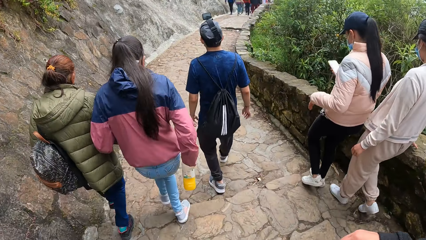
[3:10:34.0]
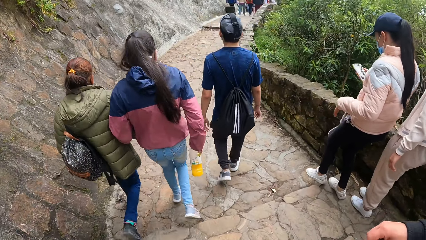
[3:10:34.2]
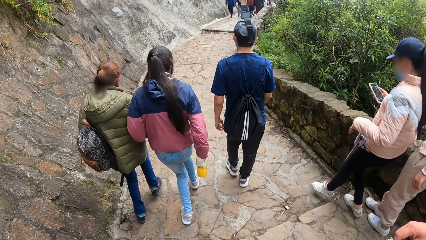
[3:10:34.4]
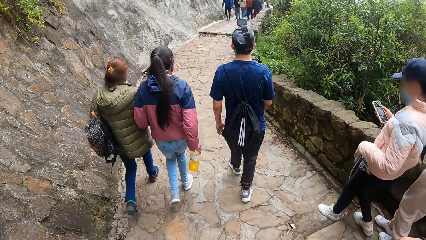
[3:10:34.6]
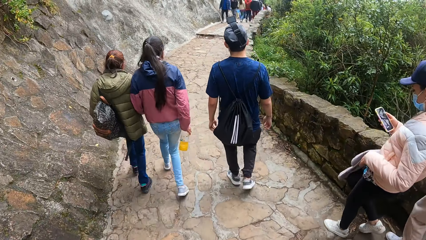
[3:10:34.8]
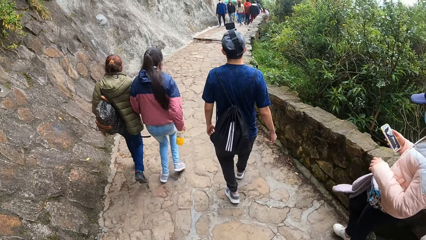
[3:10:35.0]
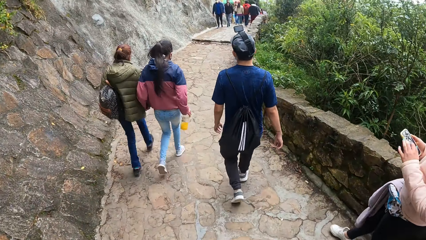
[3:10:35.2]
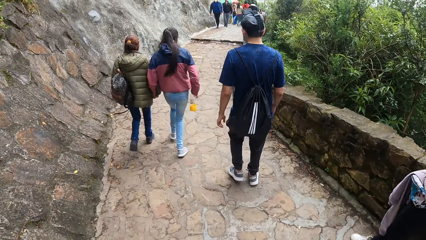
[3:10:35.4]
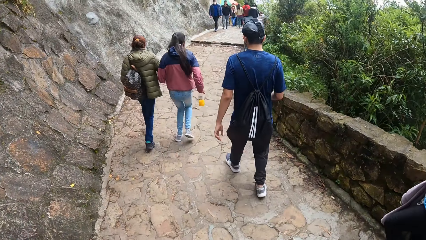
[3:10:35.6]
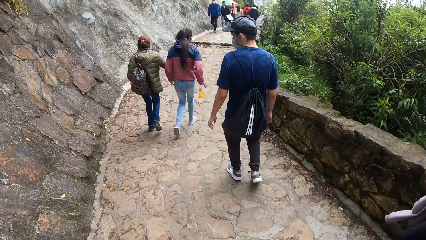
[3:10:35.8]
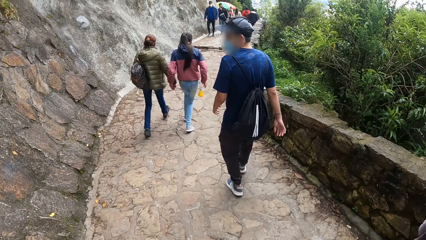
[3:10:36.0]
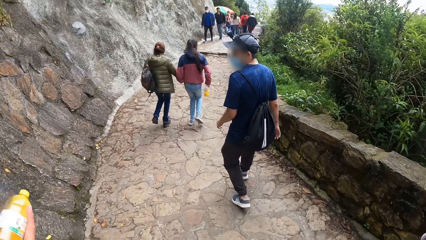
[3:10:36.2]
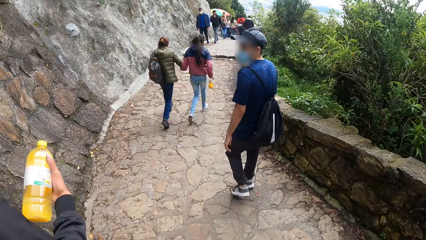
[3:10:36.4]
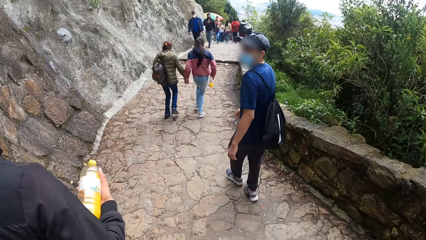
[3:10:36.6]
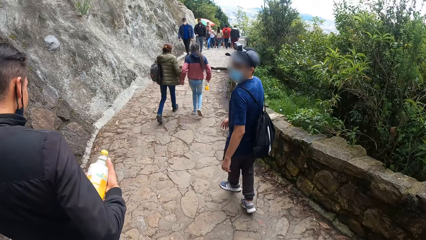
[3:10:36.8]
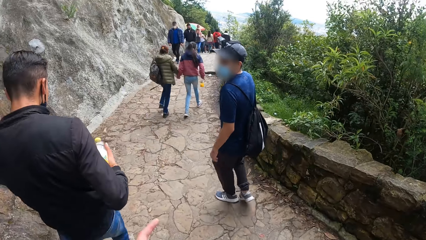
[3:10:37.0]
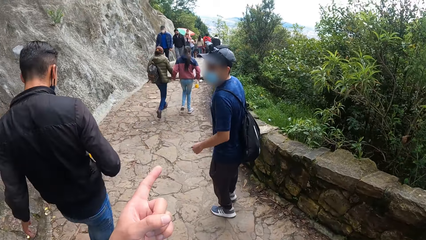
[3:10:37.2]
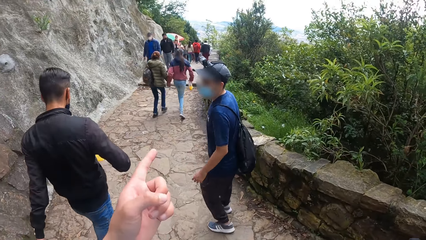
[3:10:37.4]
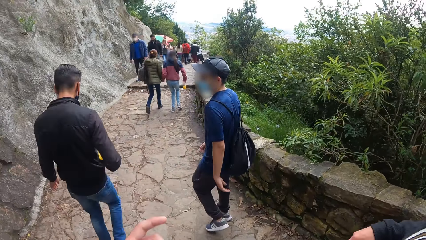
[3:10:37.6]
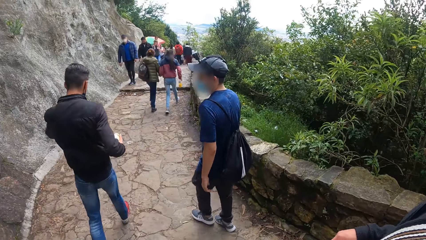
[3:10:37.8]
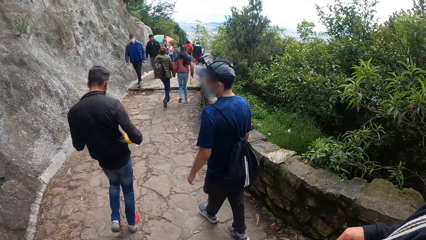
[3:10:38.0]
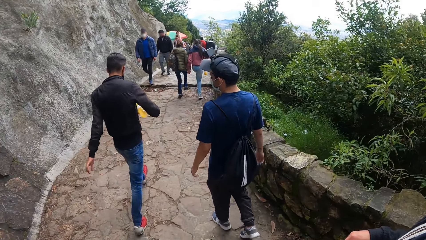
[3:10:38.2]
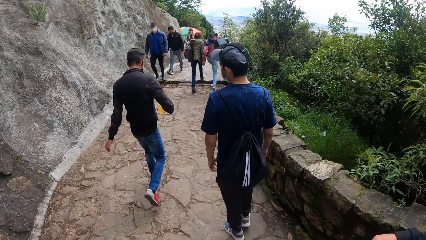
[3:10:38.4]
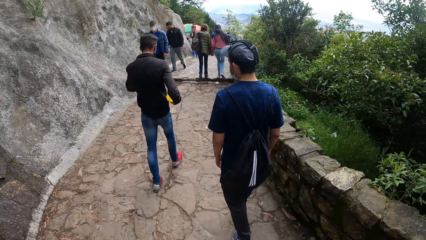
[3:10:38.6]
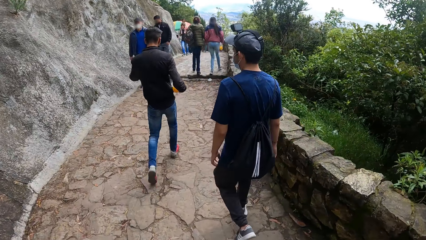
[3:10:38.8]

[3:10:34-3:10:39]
A man turns around. The camera wearer points the other direction.

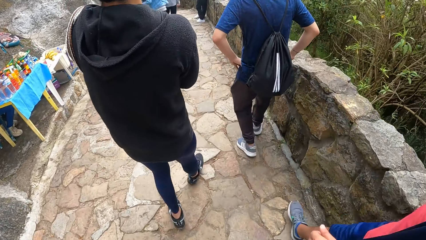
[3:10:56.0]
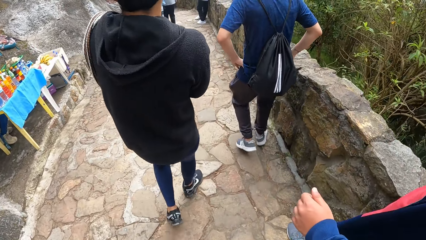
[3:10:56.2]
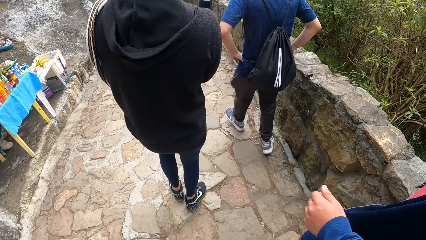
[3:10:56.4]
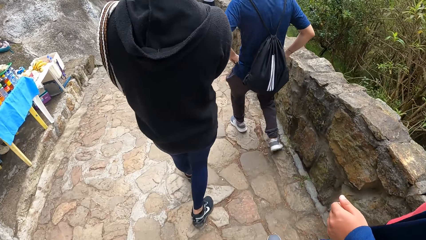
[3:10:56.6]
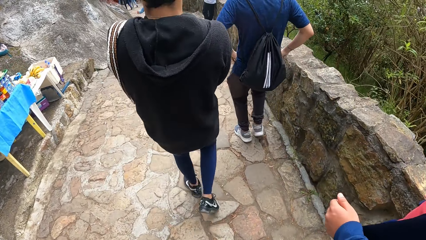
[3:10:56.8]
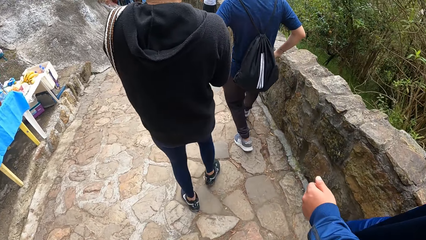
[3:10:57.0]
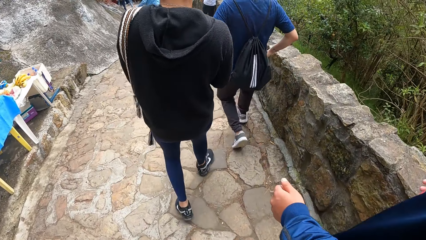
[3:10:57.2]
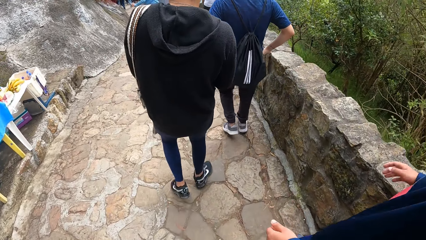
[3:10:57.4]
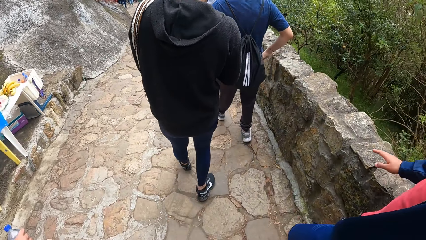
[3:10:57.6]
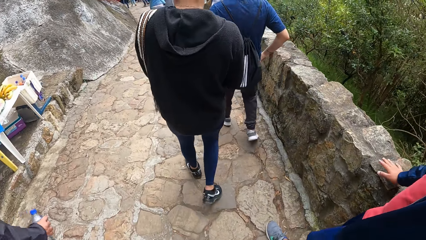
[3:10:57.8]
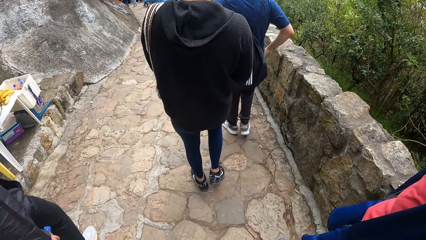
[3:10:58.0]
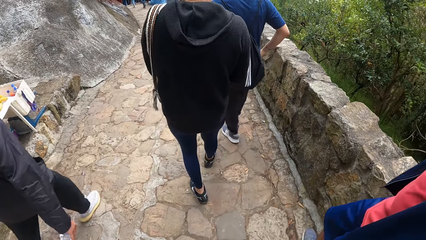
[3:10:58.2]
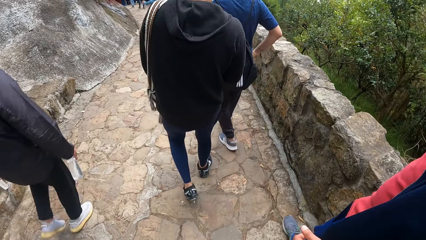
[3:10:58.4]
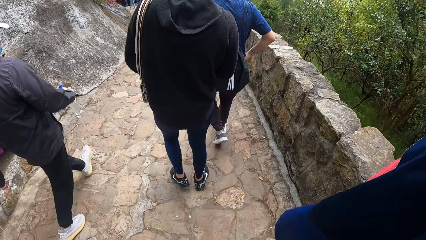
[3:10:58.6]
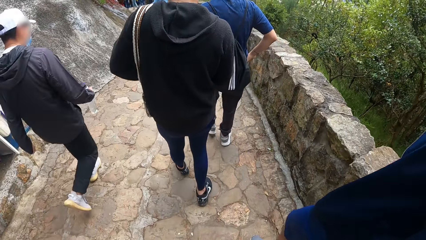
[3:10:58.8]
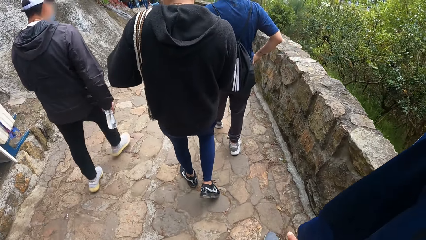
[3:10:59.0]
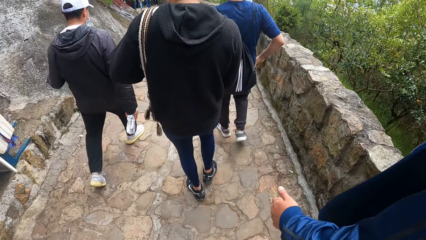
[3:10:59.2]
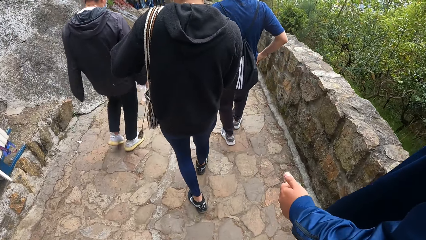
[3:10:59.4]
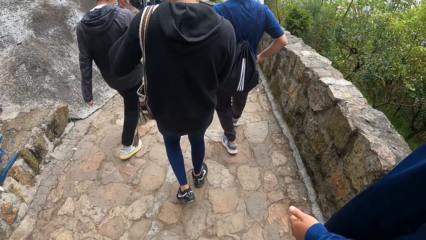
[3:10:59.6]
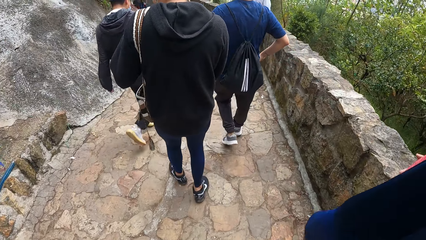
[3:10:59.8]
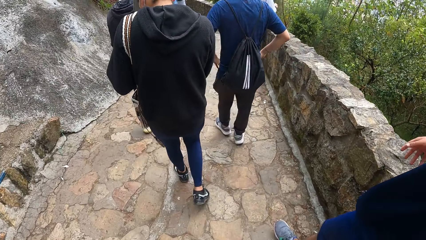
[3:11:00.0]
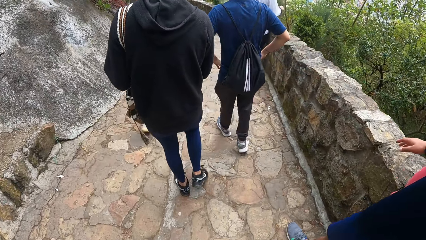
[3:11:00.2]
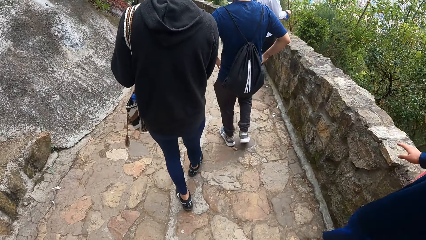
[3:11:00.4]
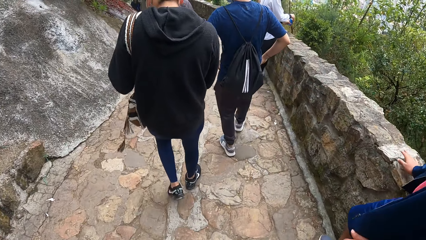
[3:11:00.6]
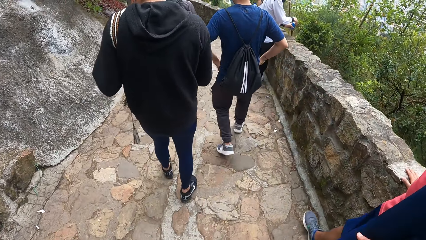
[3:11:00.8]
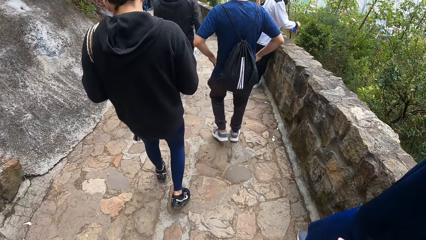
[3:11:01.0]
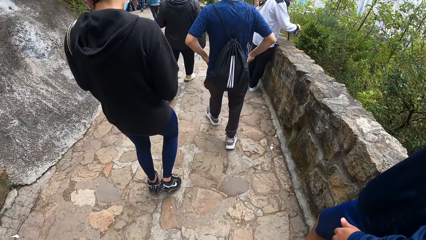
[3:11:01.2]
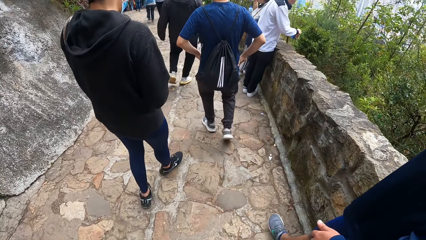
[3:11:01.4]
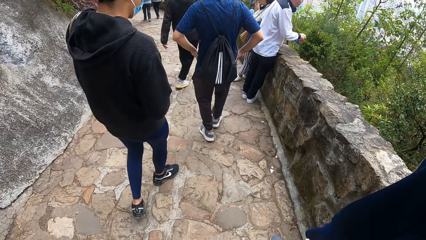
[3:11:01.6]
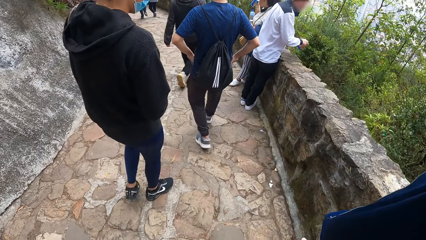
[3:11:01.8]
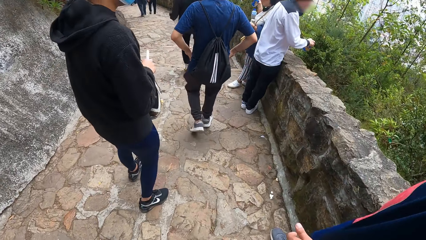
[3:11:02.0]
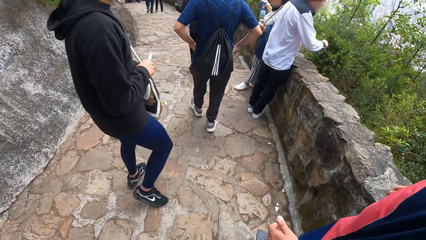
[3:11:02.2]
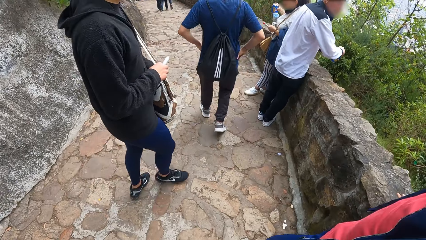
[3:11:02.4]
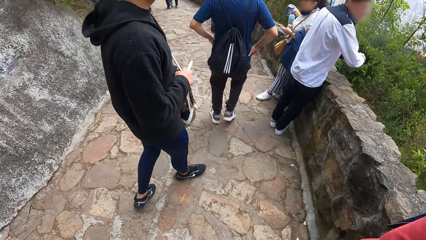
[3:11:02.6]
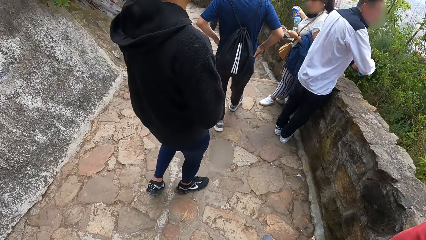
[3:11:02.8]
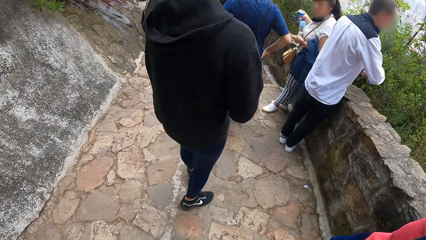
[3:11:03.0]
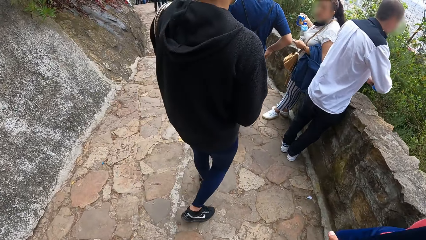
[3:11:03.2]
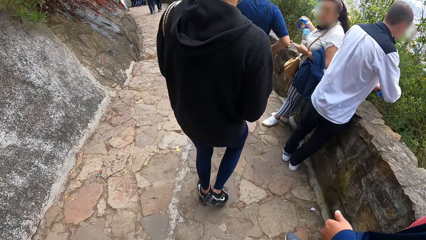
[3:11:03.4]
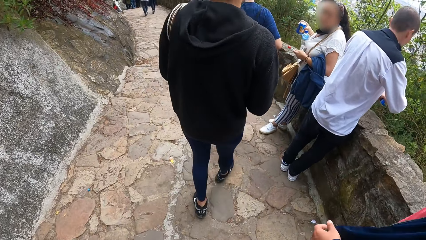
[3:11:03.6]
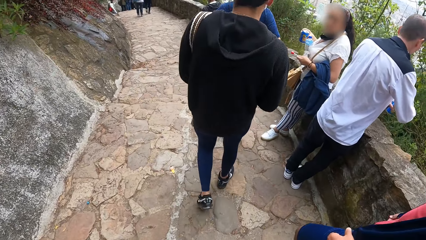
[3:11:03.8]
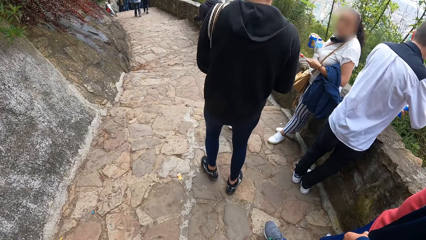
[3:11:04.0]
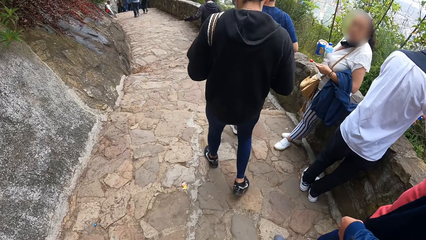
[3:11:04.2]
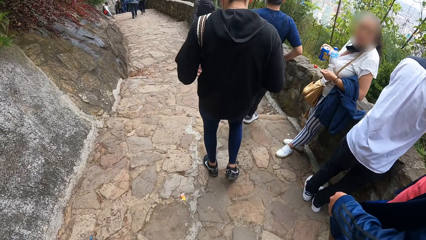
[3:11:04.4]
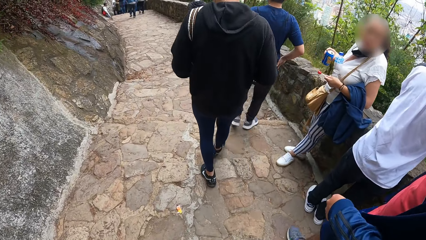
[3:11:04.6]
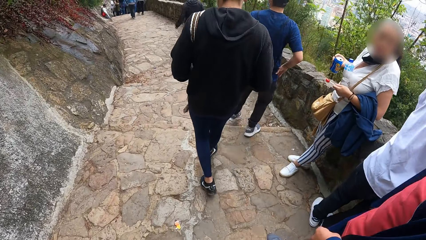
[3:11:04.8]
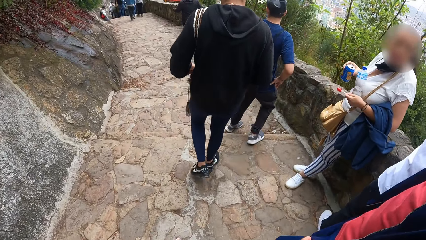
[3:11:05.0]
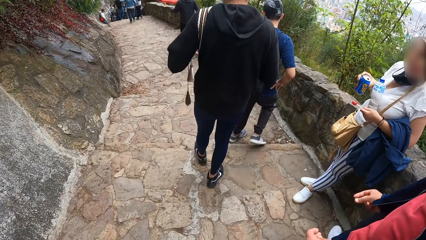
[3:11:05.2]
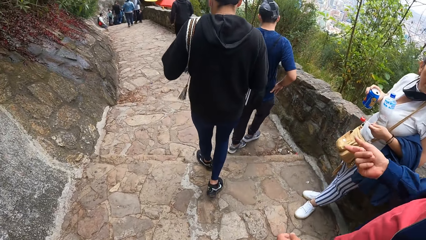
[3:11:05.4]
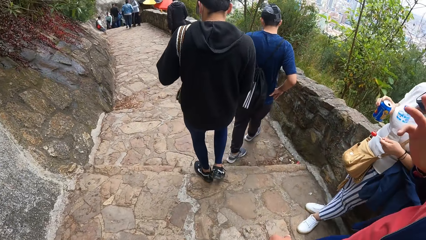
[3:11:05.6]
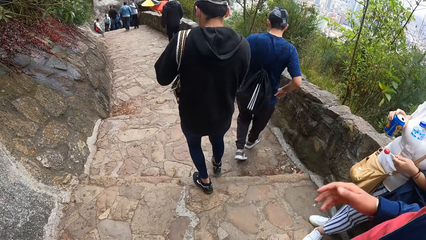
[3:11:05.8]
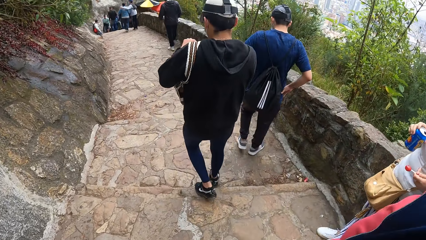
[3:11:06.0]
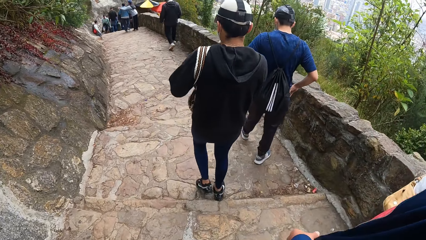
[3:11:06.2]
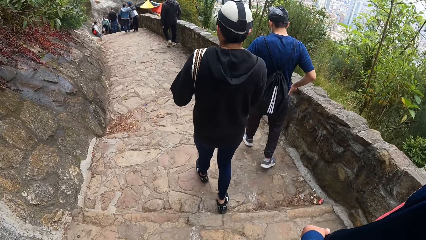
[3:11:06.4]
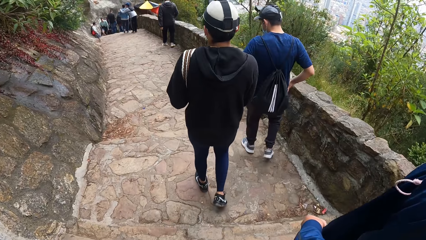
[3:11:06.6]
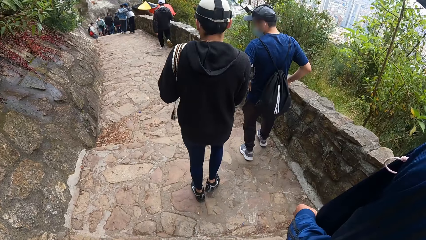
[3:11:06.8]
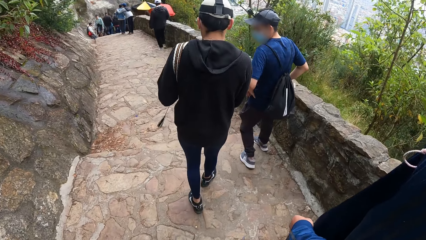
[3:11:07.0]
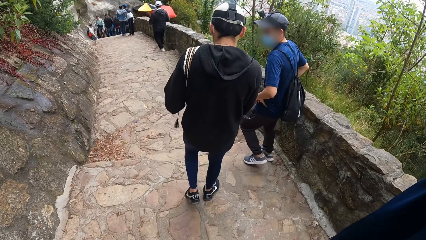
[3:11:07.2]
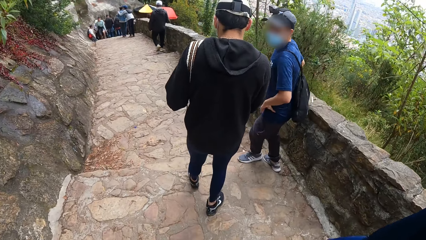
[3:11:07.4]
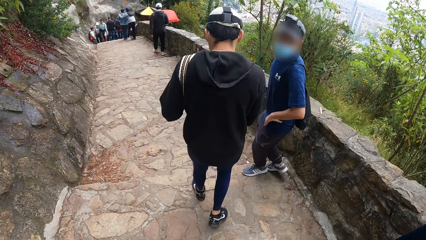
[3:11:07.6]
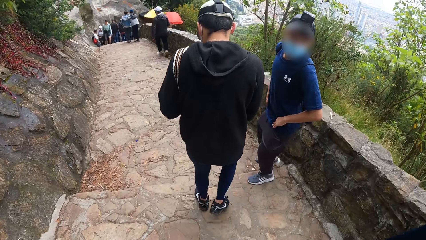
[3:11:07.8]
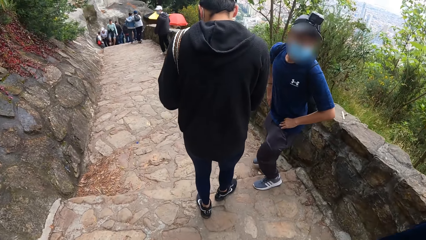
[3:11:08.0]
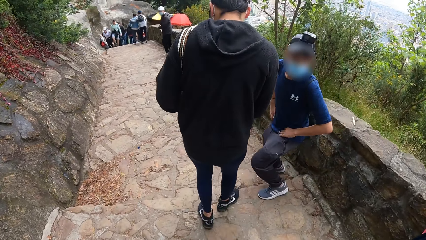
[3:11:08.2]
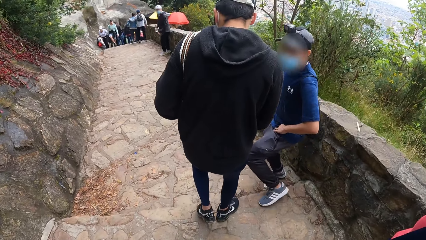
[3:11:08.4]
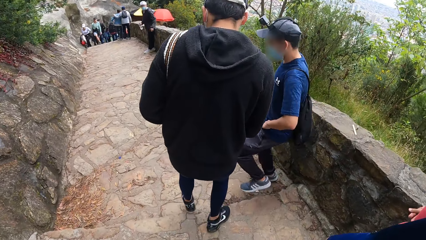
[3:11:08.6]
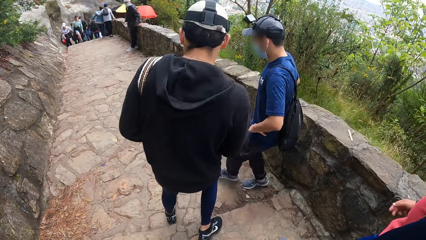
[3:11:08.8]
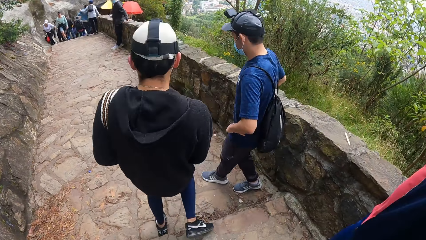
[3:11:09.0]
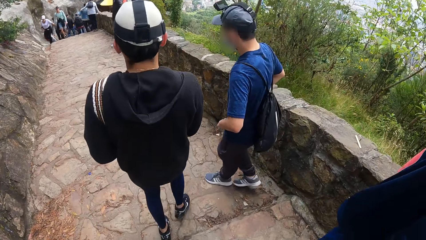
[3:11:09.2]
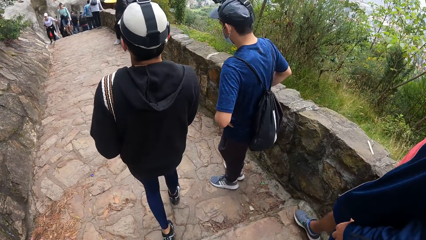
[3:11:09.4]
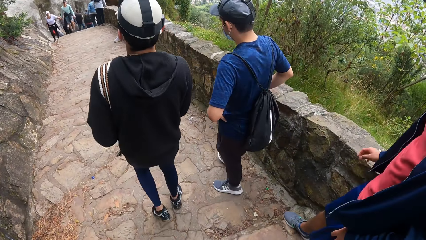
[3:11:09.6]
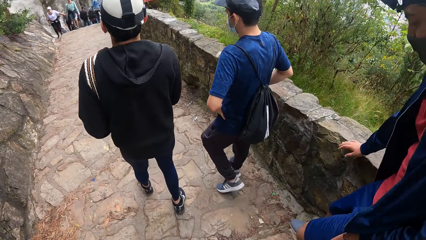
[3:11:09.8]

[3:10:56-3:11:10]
A man rests a hand on a surface. He rests a hand on the surface again. He sways a hand. Another man turns around.
